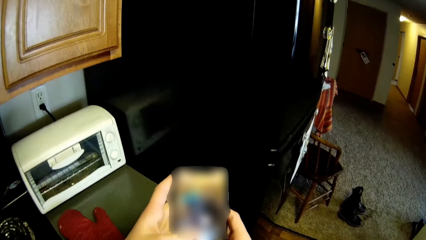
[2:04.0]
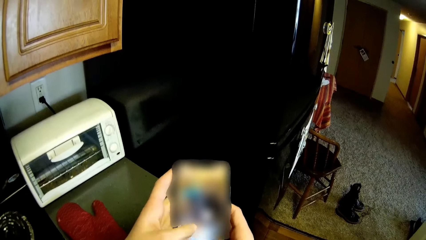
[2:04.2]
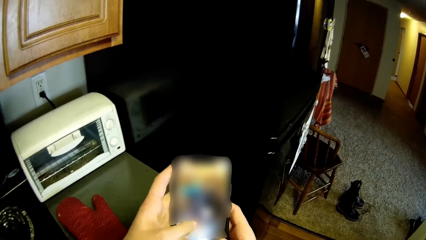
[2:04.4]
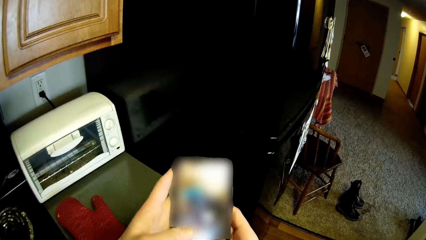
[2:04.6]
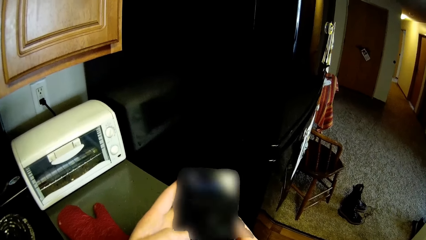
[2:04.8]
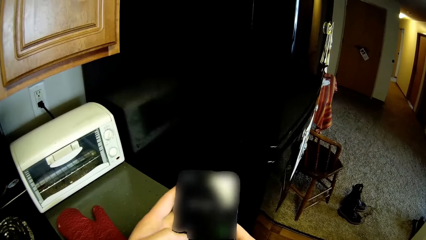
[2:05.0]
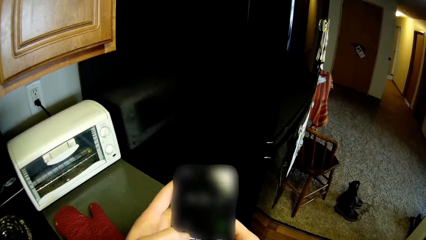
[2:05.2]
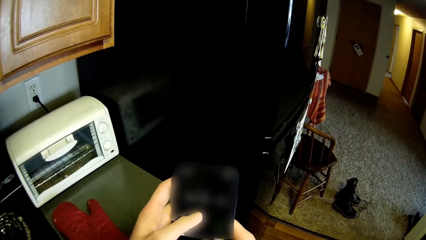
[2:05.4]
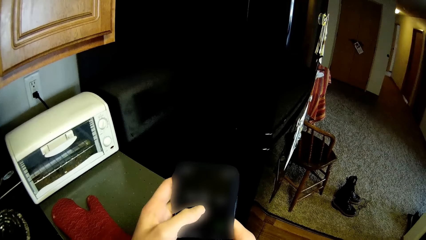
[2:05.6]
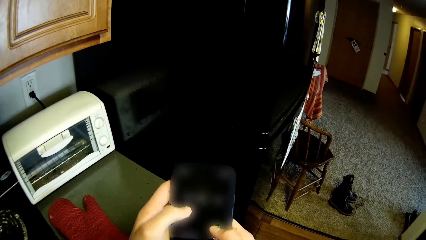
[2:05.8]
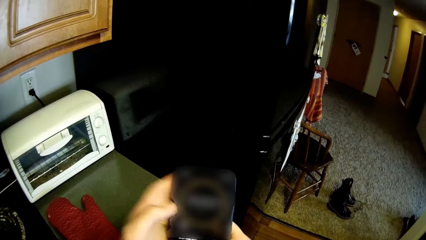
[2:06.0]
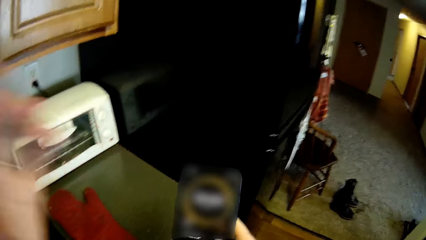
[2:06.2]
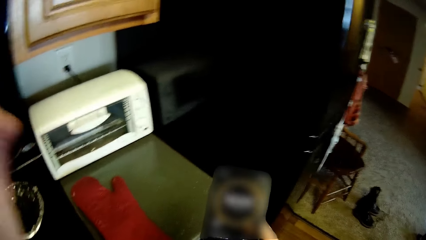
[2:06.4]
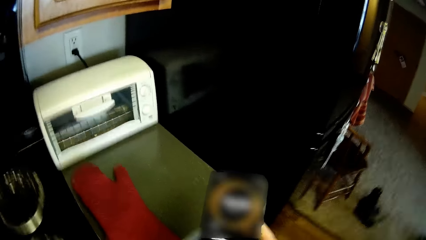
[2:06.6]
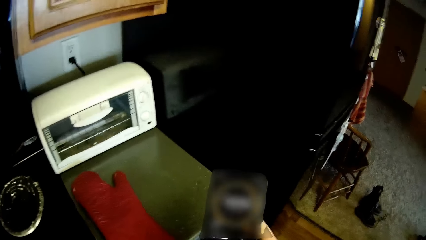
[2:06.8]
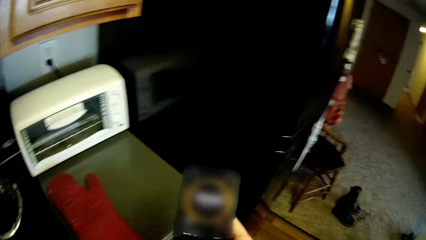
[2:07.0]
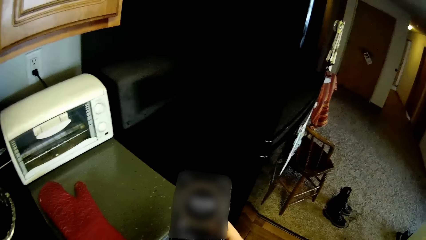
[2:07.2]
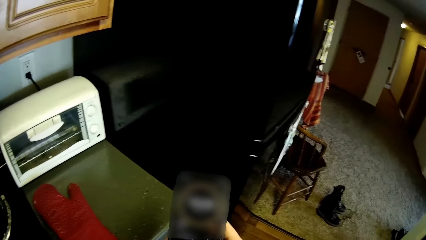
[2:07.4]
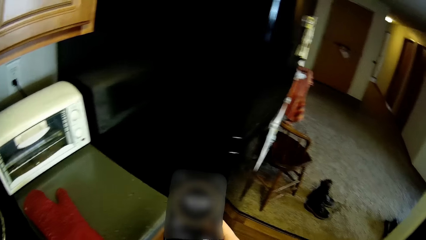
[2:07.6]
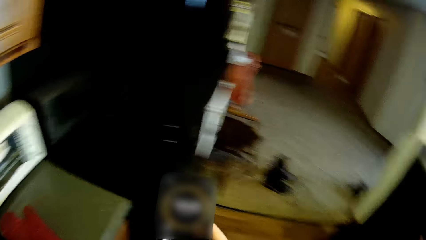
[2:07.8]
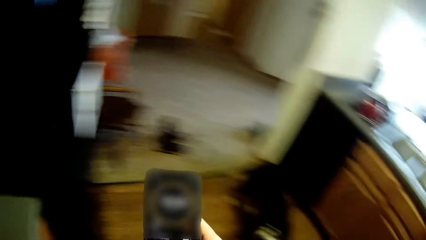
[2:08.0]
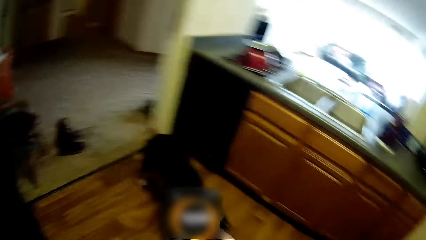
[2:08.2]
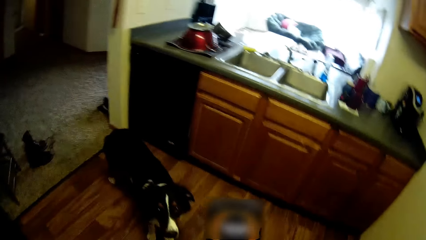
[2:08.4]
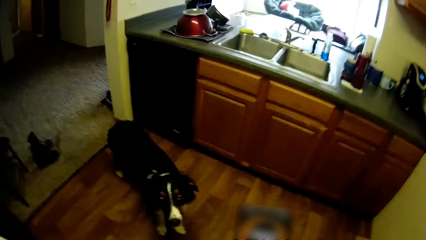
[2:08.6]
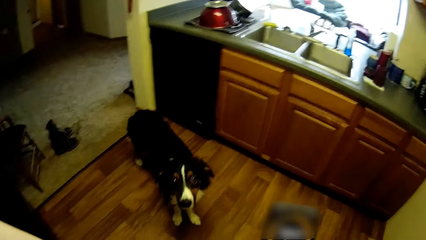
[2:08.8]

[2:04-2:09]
The camera wearer operates the phone with both hands.
